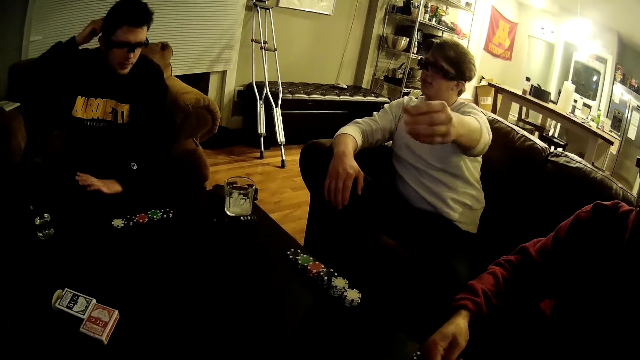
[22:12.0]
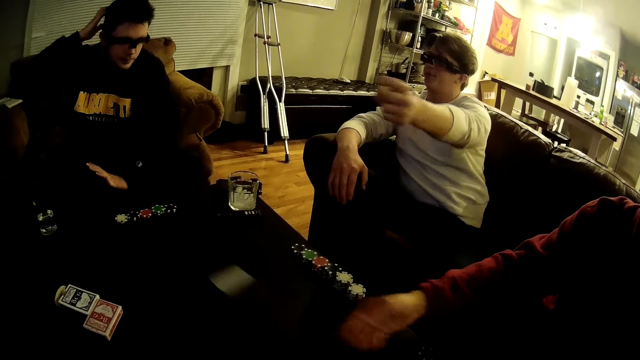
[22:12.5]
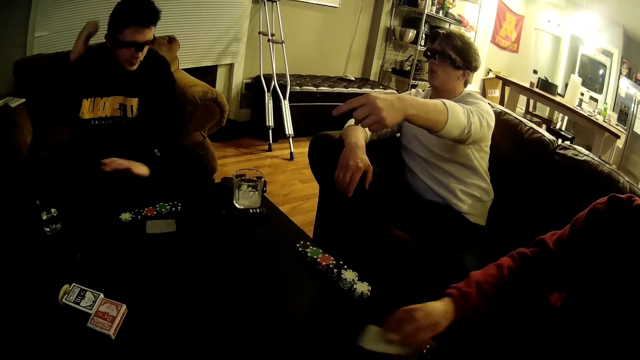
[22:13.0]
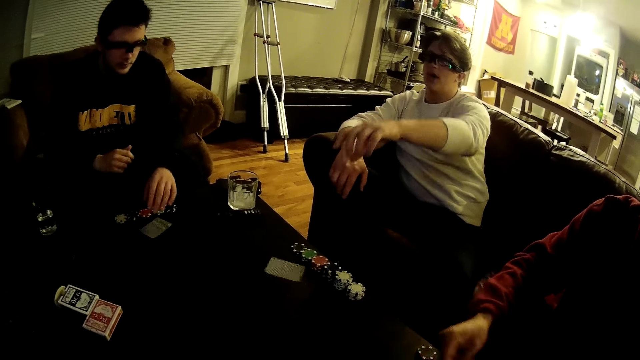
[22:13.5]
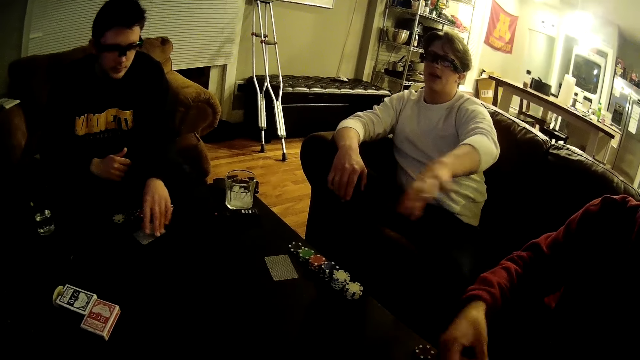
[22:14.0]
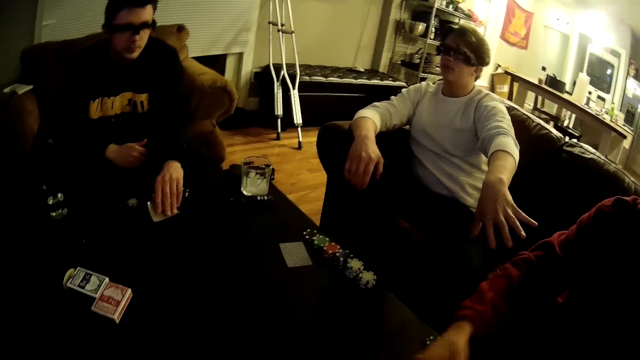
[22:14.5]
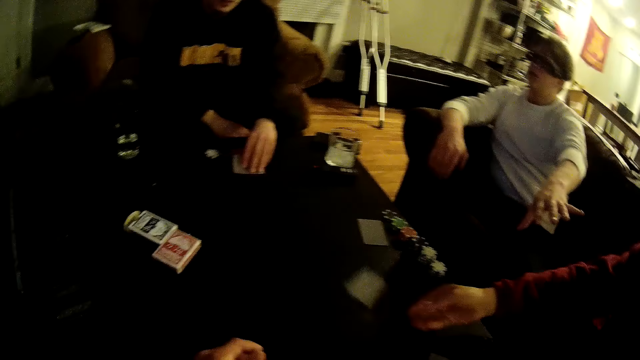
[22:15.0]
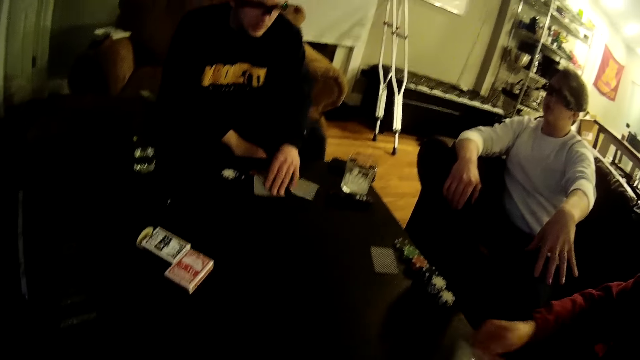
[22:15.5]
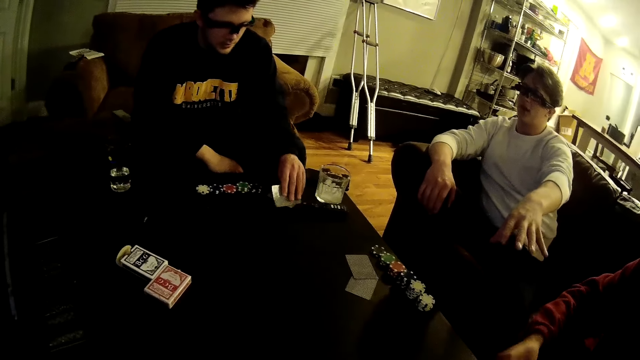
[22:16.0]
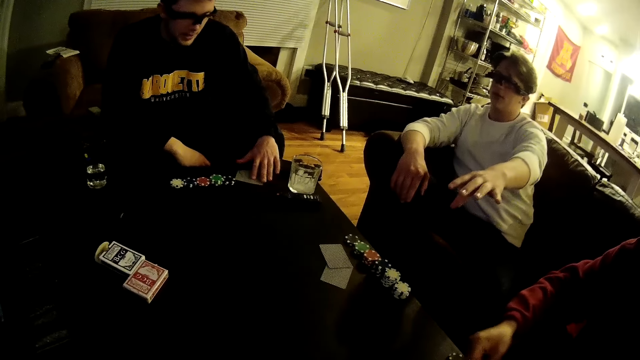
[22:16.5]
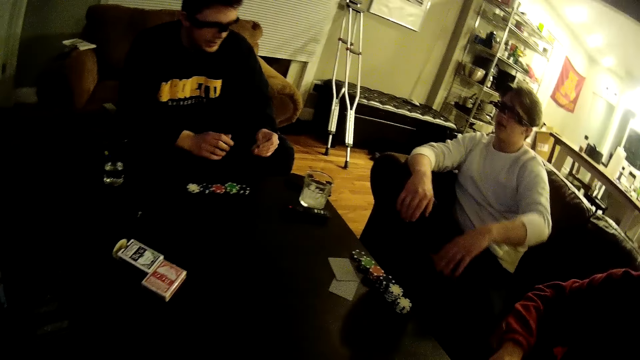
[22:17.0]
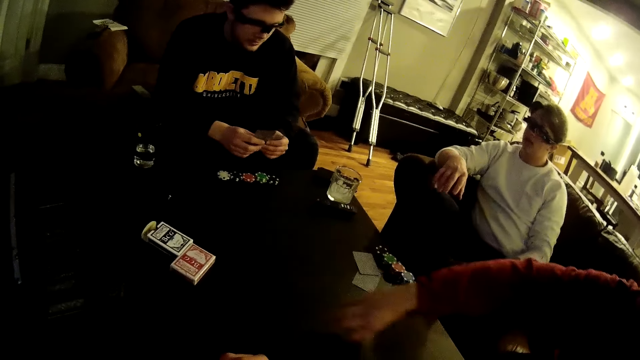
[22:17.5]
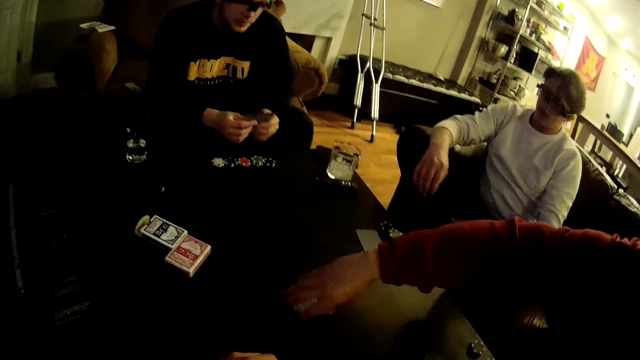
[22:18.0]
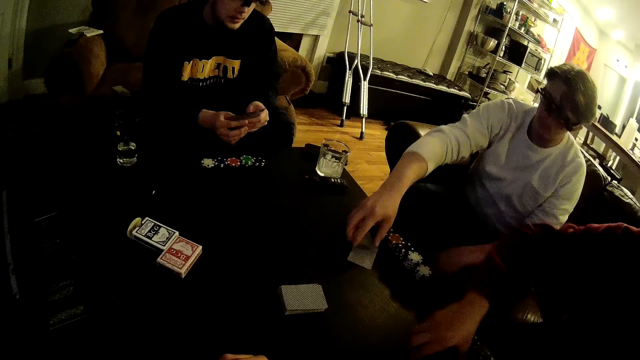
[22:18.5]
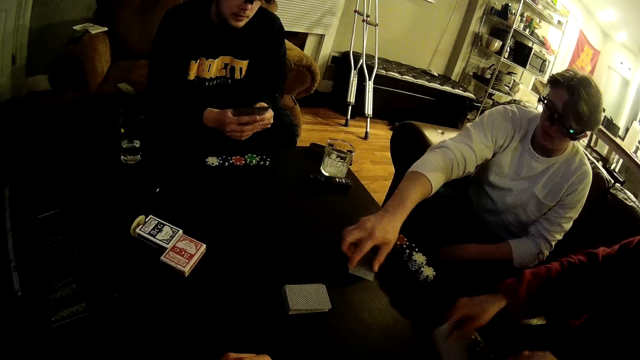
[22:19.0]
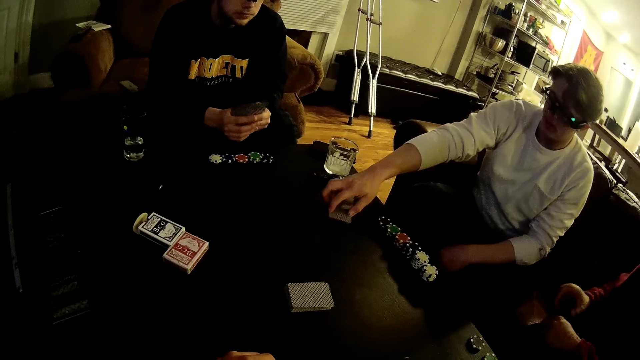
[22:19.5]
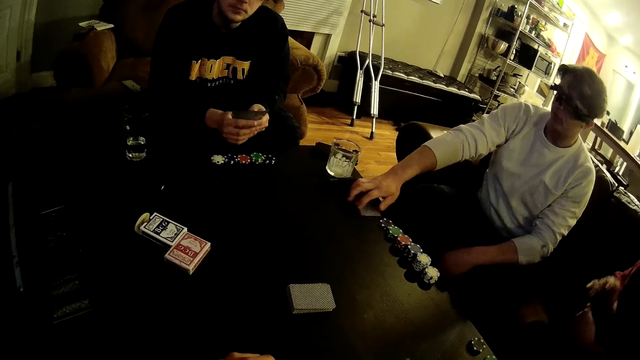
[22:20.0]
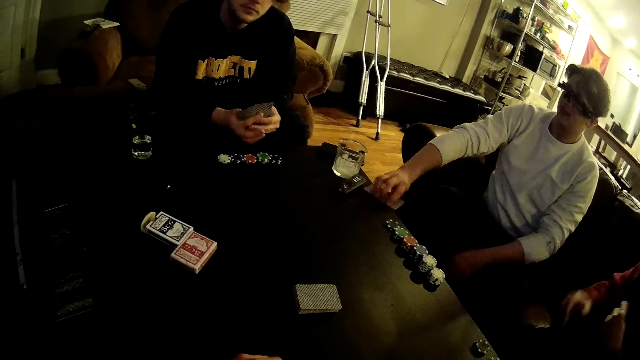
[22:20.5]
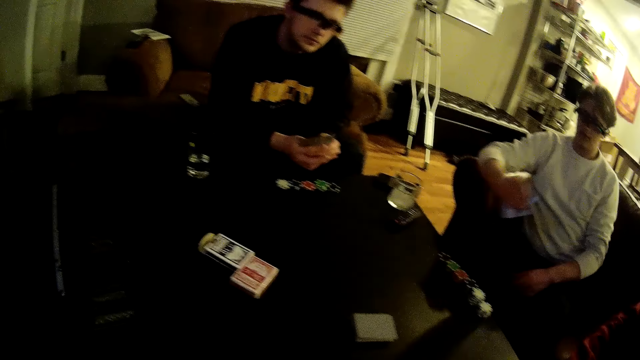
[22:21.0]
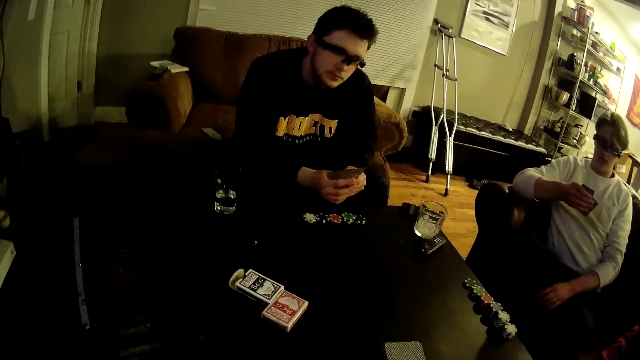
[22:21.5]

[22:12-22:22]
A man shares the cards on the table. Another man drops cards. A third man packs the card on the table. The first man drops the rest of the unshared cards on the table. A fourth man packs the card on the table. The first man packs the card on the table. A fifth man dialogues with the camera wearer.

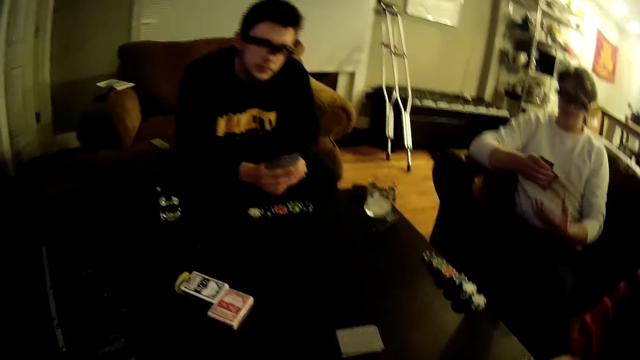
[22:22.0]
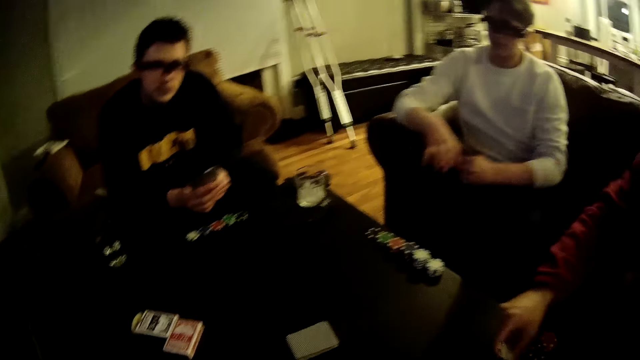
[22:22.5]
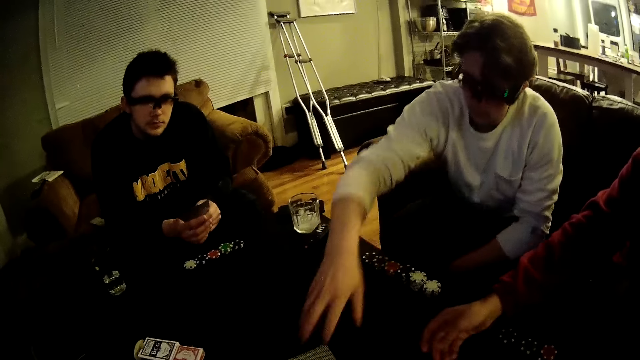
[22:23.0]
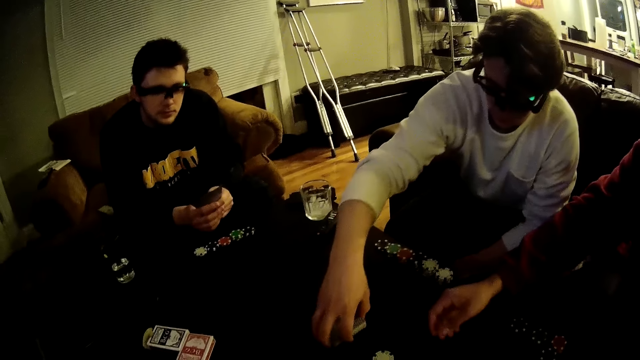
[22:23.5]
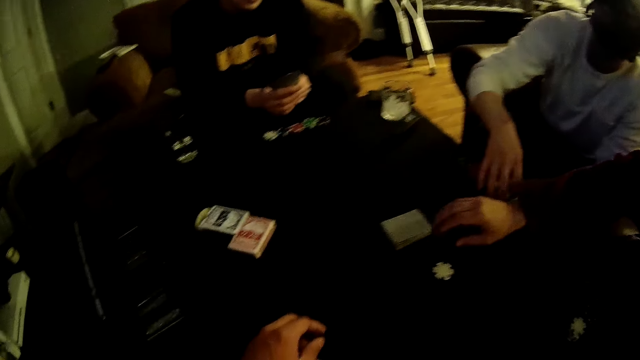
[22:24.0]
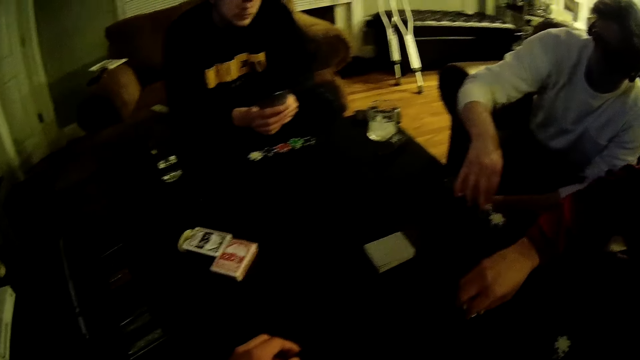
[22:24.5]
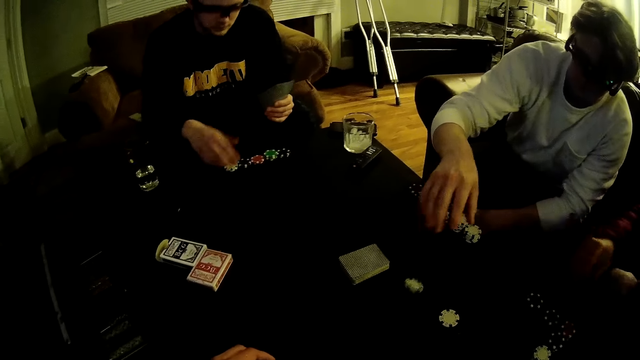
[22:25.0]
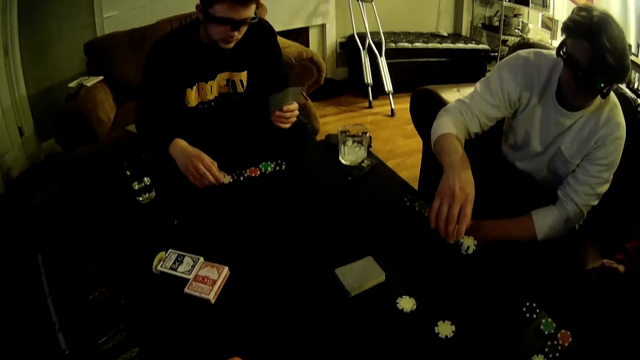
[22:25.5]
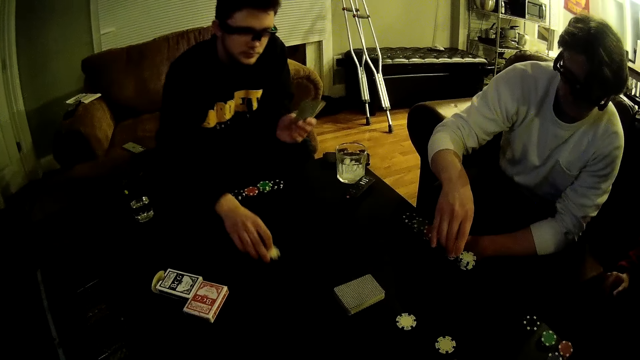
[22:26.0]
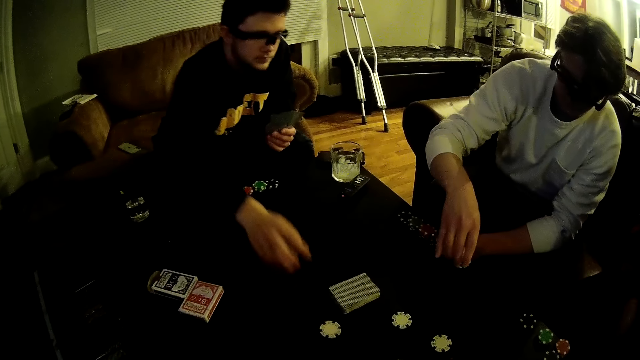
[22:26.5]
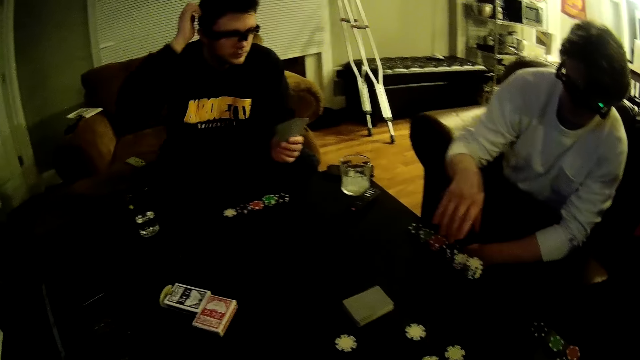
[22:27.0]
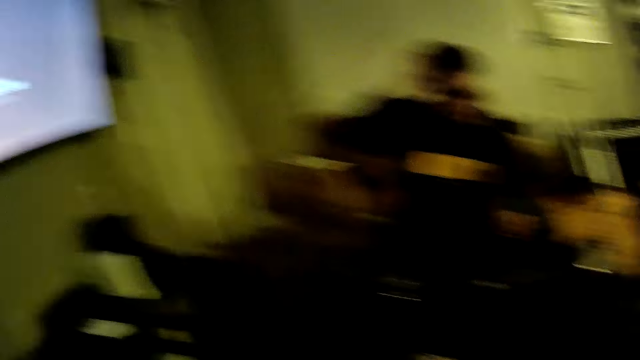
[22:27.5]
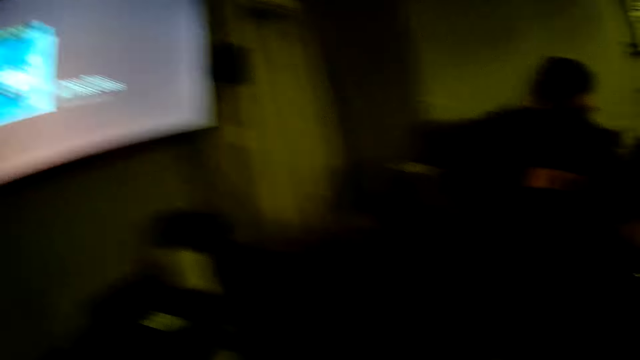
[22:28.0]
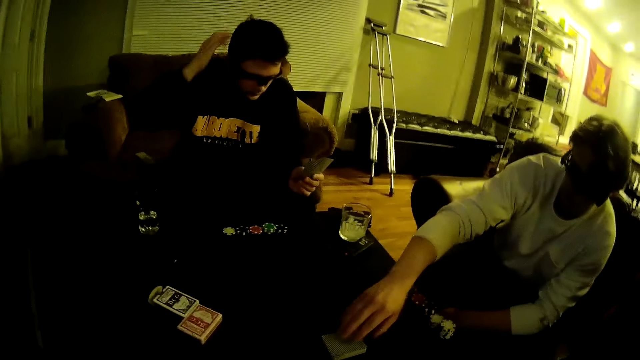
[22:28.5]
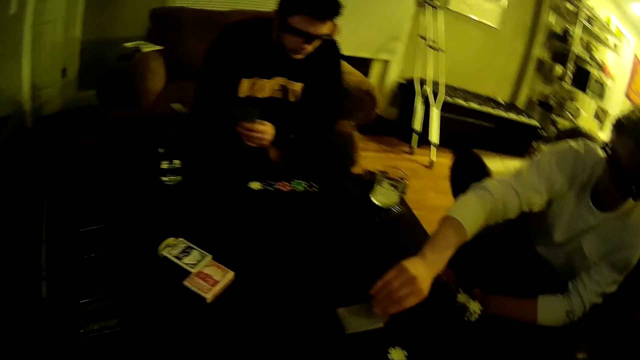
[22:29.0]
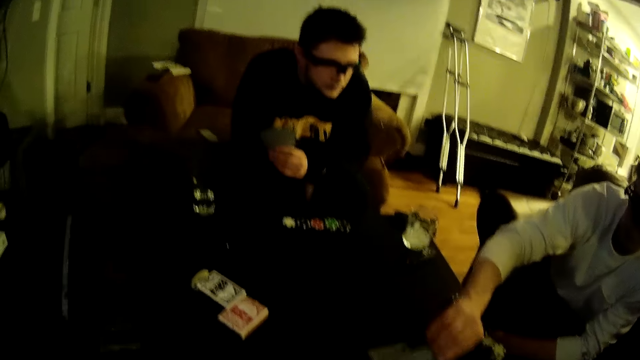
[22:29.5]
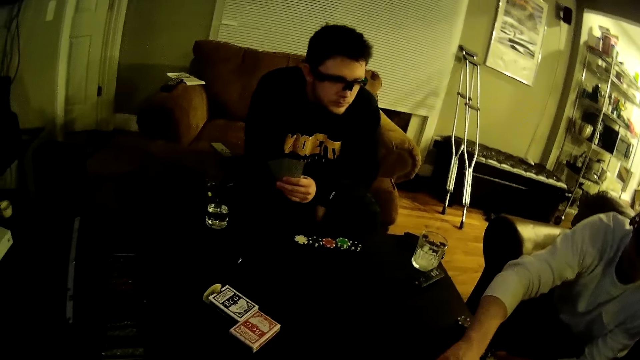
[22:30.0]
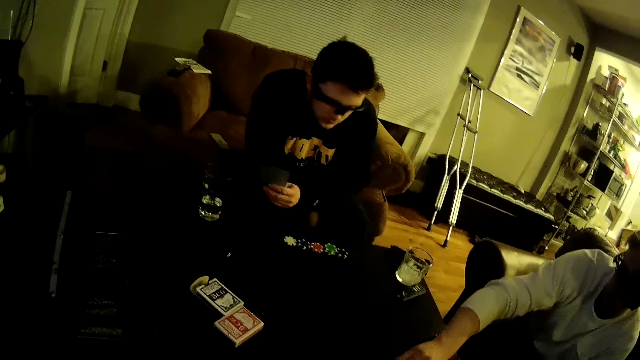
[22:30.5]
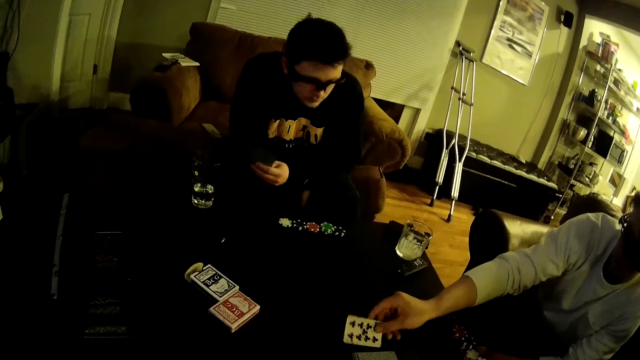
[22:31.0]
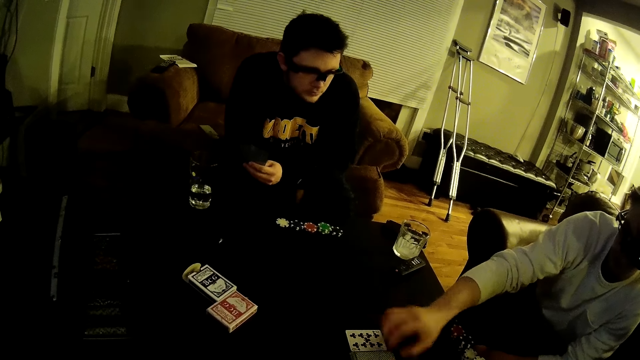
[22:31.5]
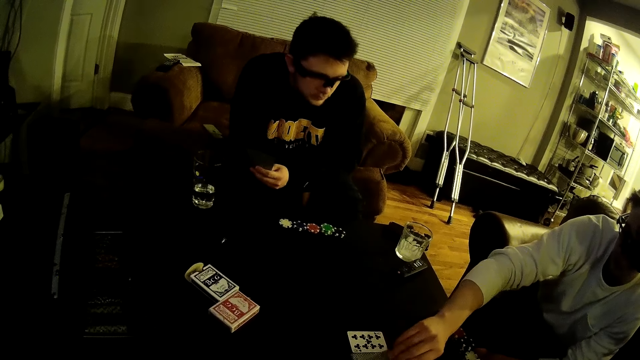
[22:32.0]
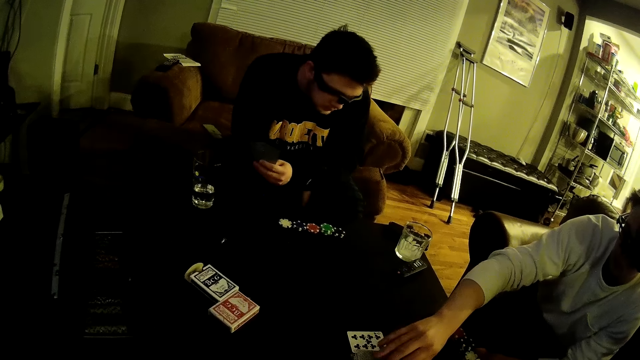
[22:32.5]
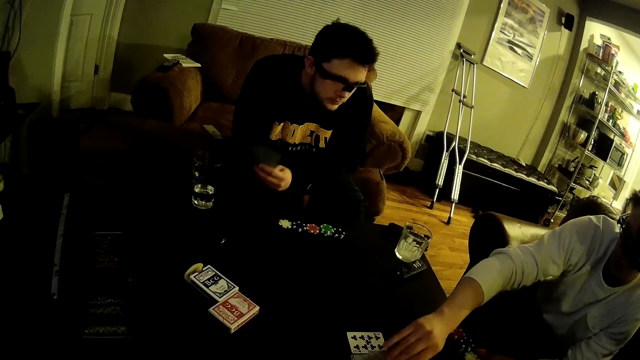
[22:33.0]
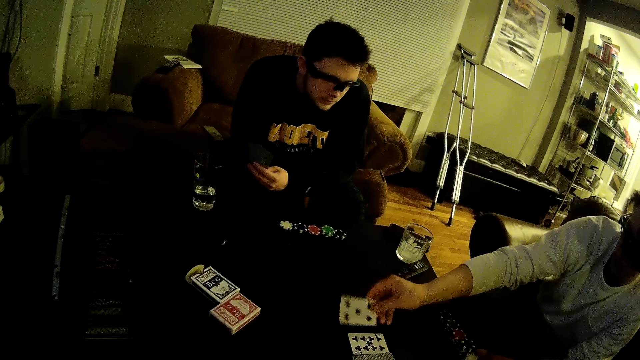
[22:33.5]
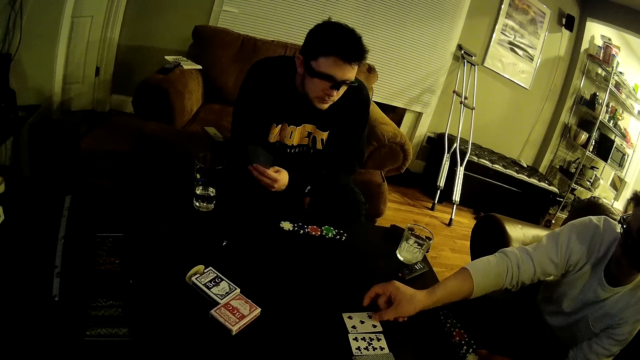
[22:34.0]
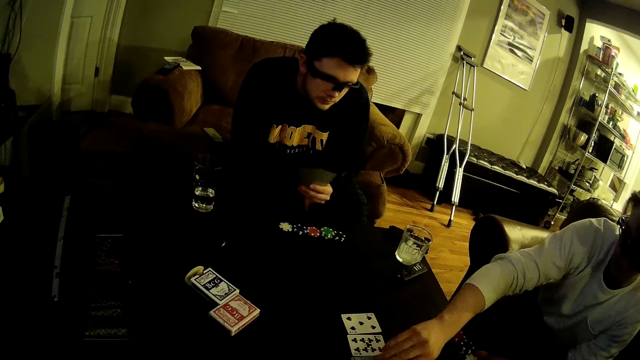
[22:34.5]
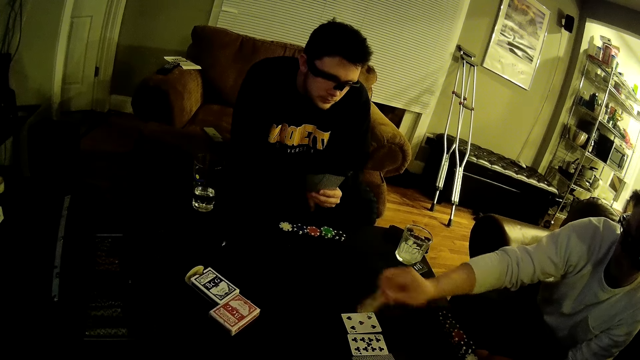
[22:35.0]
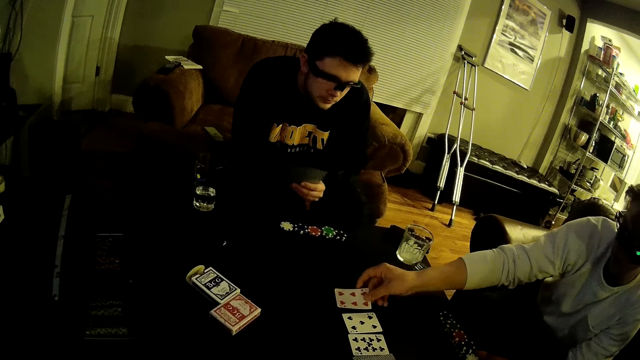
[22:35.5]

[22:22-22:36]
The camera wearer looks around. A man adjusts the pack of unshared cards on the table. Another man drops game disks at the centre of the table. The first man drops a game disk at the centre of the table. A third man drops a game disk at the centre of the table. A fourth man picks a pawn. The camera wearer looks around. The first man displays some cards at the centre of the table from a pack of cards. The fourth man arranges cards.
